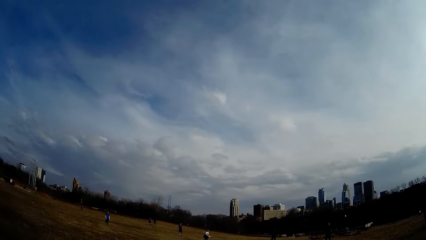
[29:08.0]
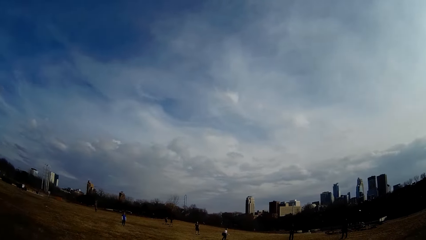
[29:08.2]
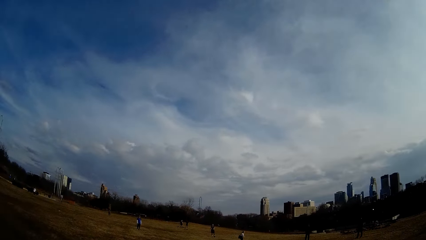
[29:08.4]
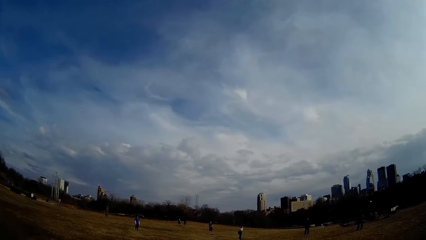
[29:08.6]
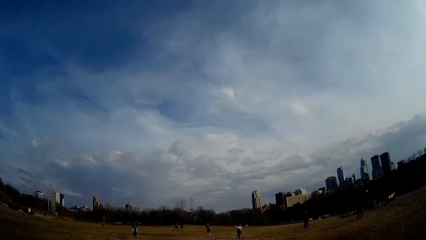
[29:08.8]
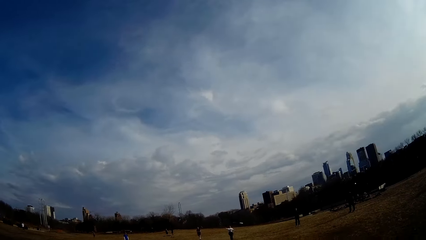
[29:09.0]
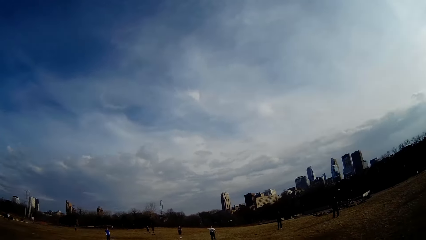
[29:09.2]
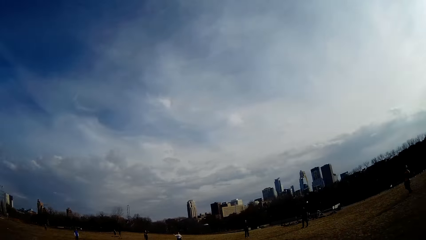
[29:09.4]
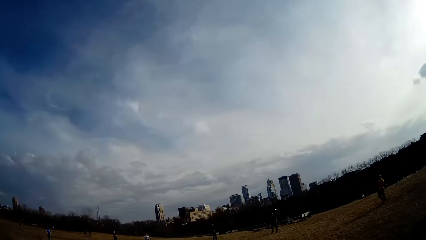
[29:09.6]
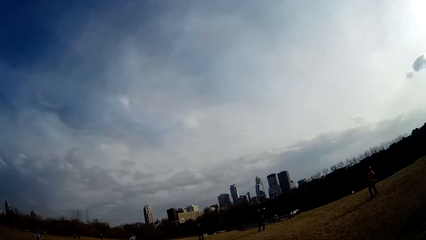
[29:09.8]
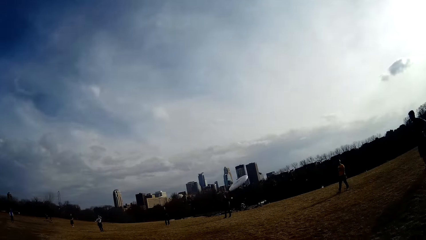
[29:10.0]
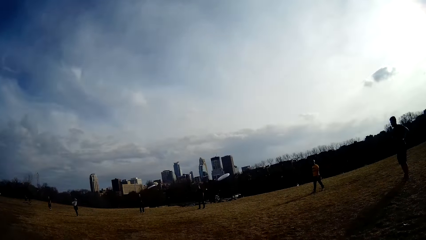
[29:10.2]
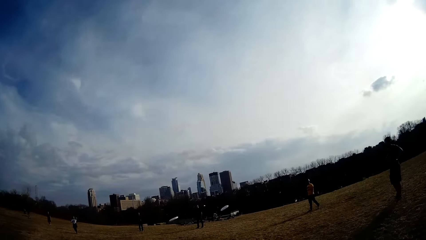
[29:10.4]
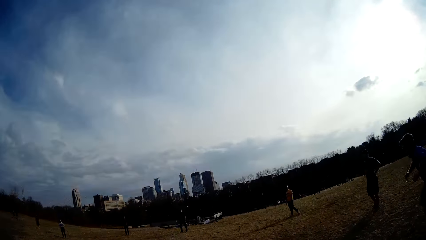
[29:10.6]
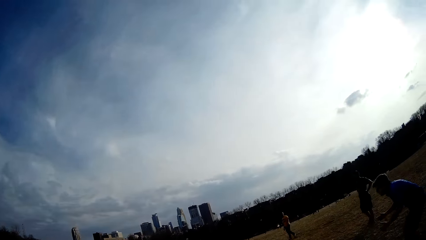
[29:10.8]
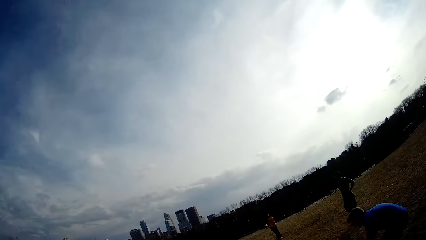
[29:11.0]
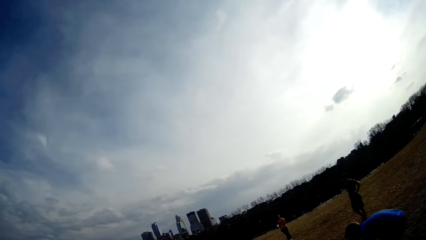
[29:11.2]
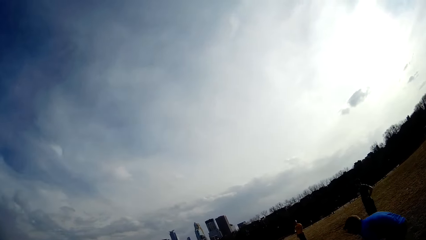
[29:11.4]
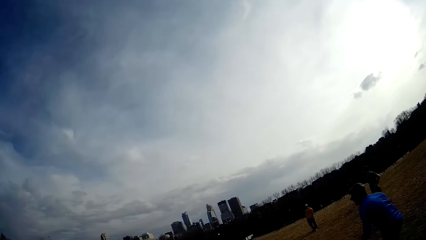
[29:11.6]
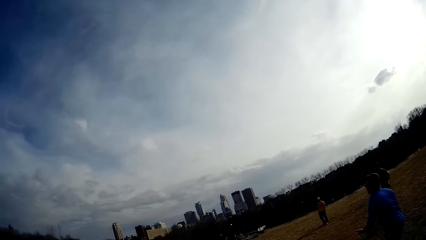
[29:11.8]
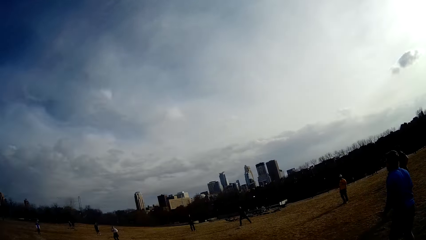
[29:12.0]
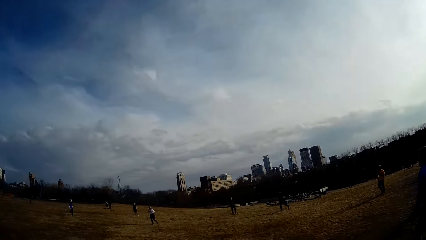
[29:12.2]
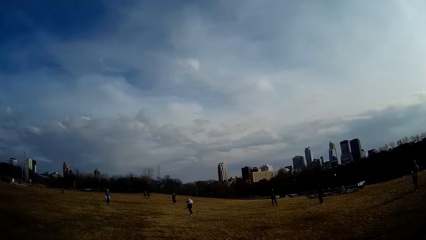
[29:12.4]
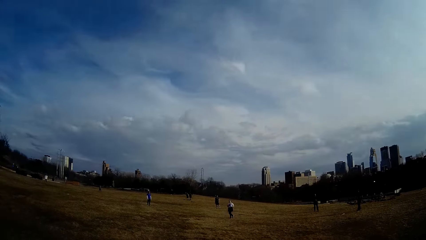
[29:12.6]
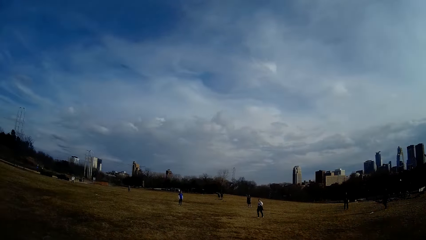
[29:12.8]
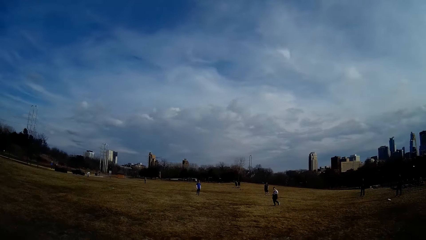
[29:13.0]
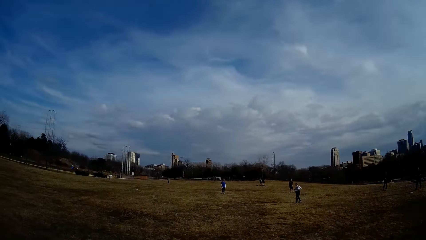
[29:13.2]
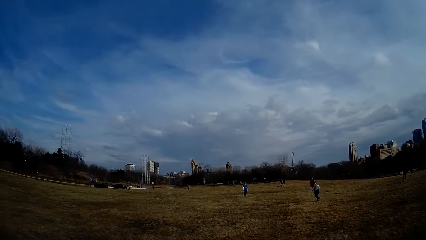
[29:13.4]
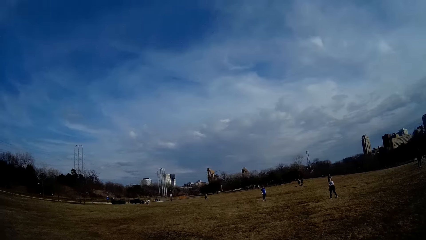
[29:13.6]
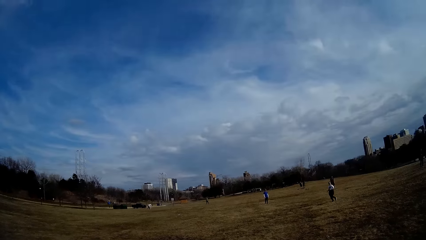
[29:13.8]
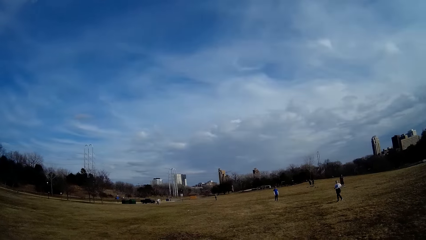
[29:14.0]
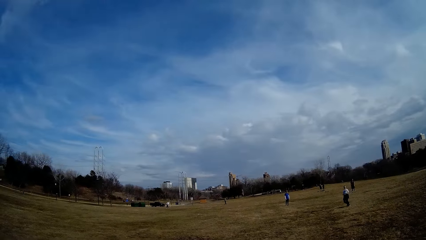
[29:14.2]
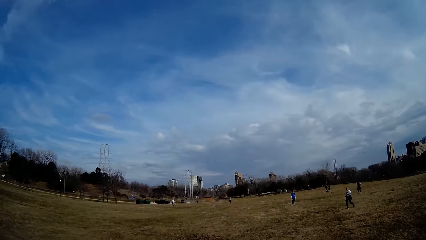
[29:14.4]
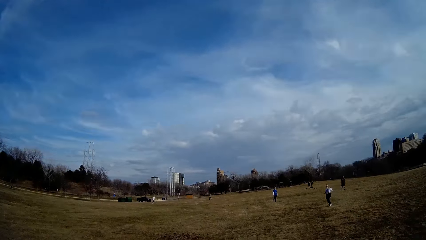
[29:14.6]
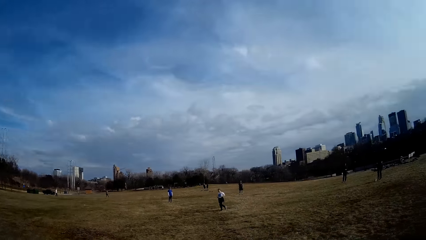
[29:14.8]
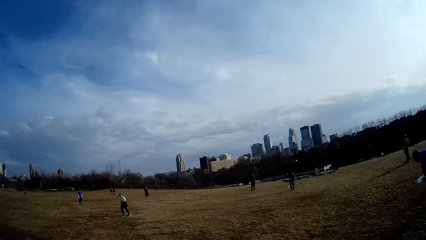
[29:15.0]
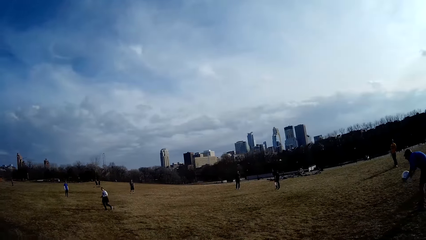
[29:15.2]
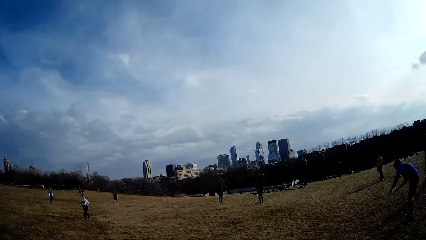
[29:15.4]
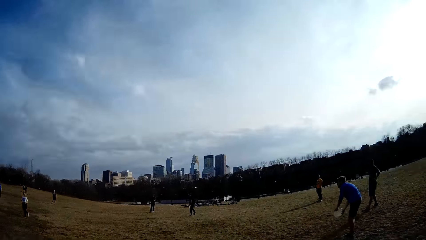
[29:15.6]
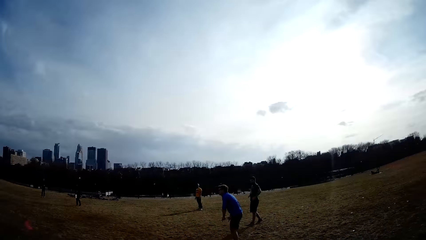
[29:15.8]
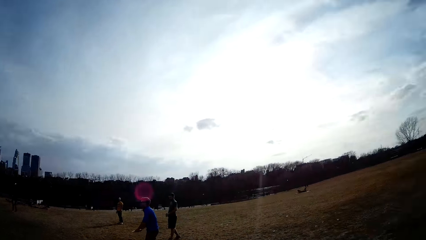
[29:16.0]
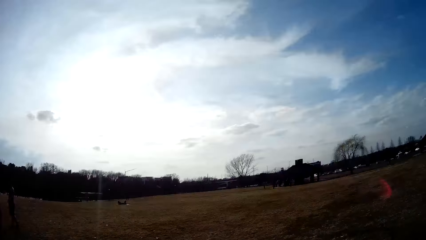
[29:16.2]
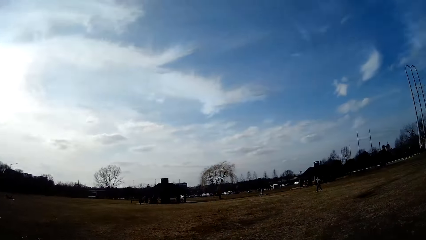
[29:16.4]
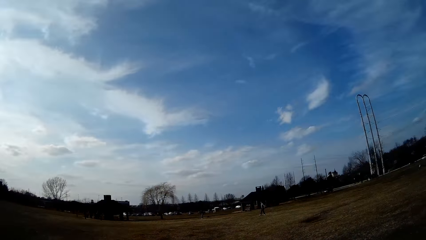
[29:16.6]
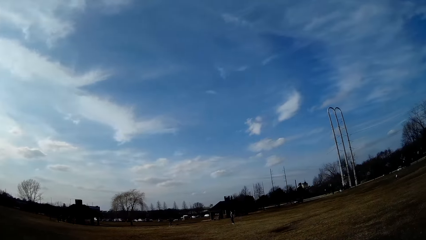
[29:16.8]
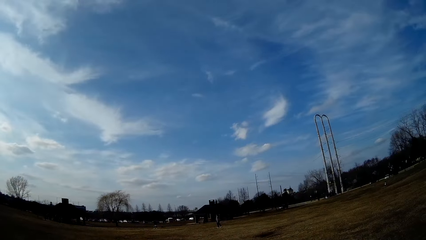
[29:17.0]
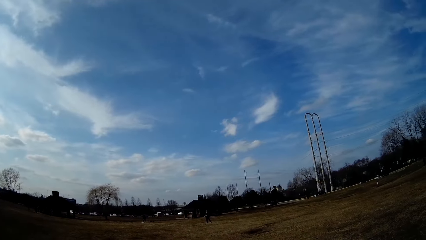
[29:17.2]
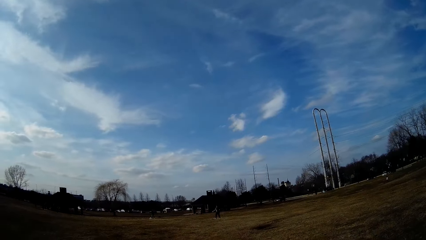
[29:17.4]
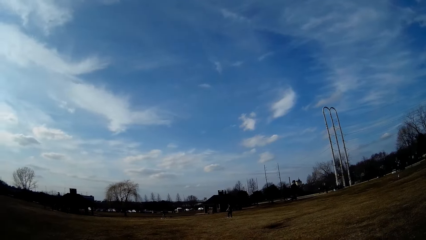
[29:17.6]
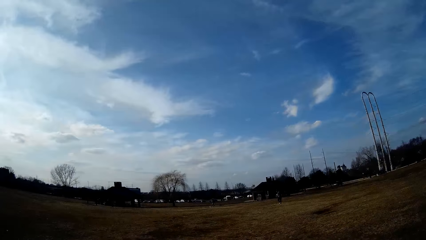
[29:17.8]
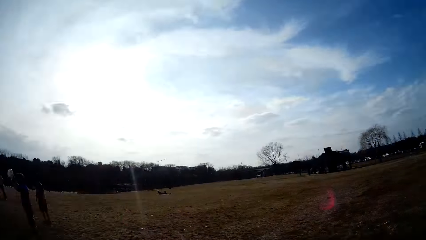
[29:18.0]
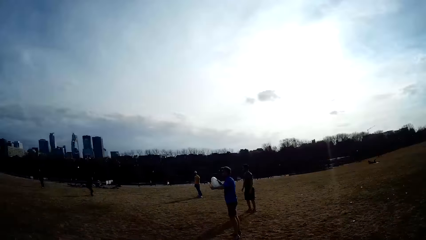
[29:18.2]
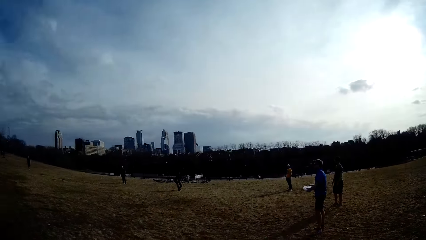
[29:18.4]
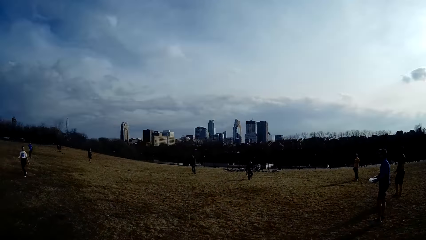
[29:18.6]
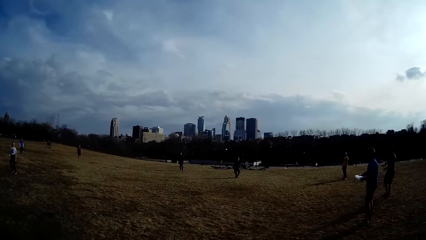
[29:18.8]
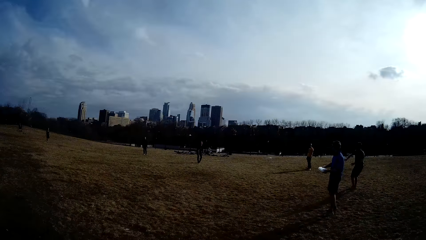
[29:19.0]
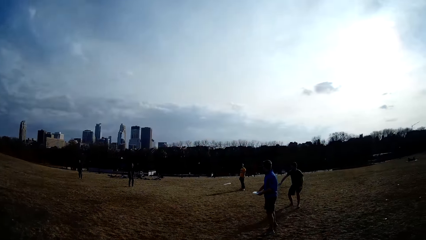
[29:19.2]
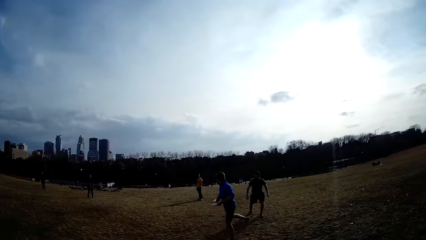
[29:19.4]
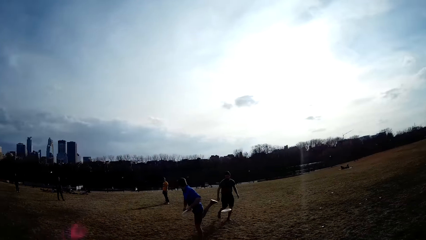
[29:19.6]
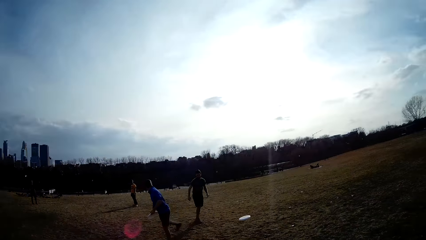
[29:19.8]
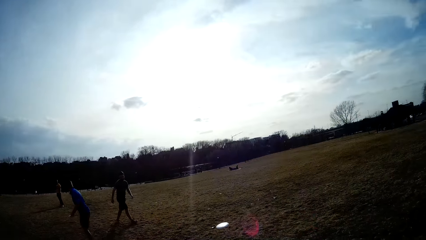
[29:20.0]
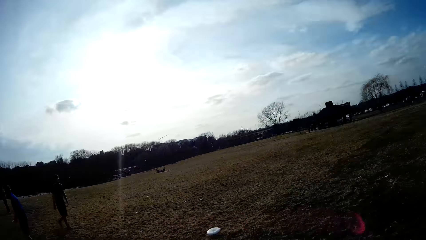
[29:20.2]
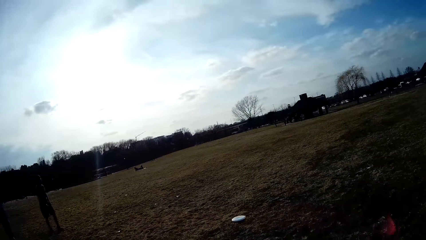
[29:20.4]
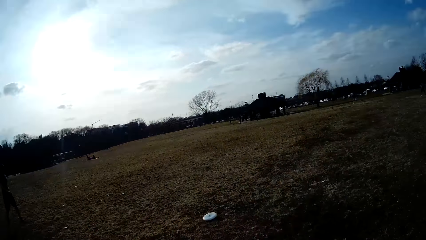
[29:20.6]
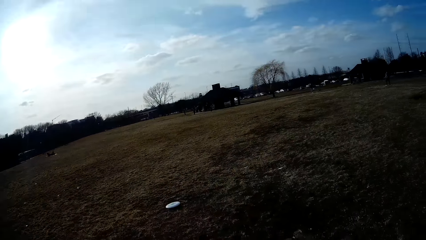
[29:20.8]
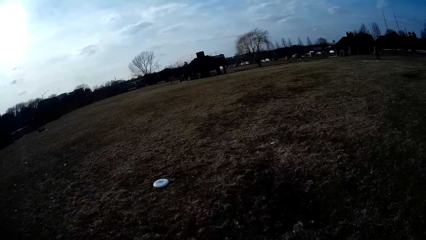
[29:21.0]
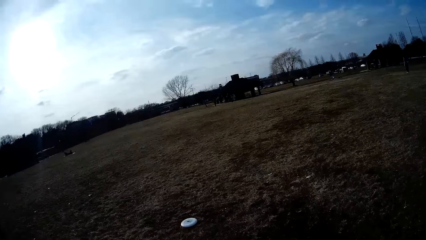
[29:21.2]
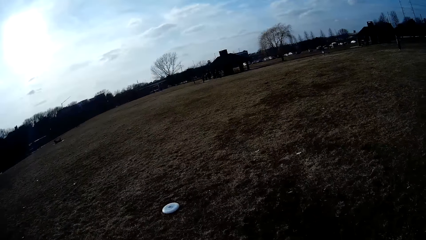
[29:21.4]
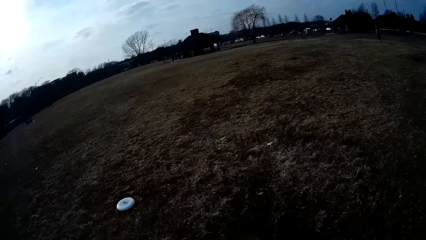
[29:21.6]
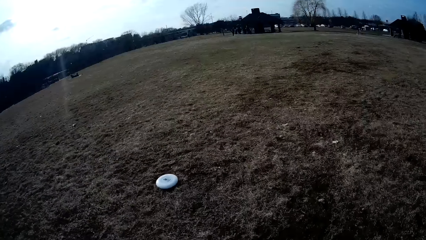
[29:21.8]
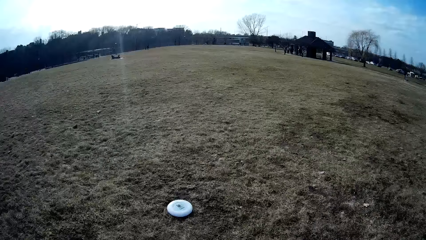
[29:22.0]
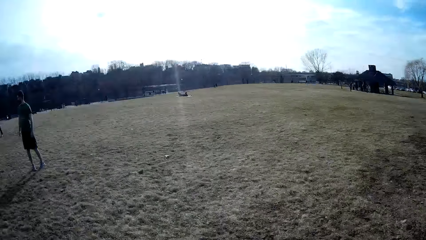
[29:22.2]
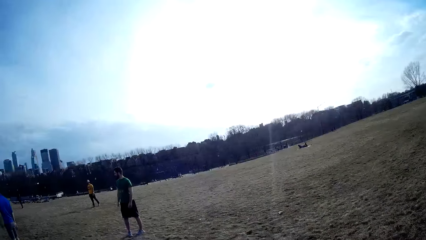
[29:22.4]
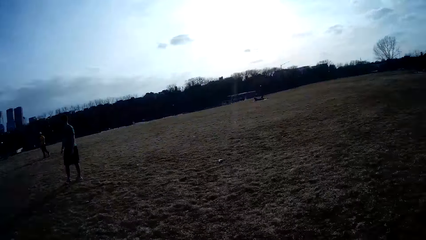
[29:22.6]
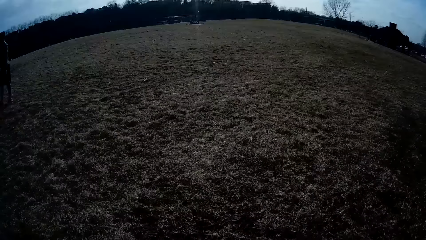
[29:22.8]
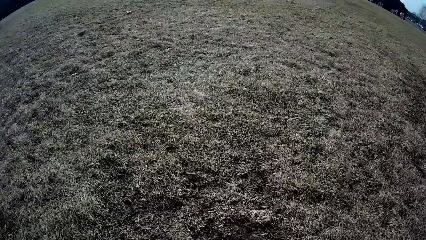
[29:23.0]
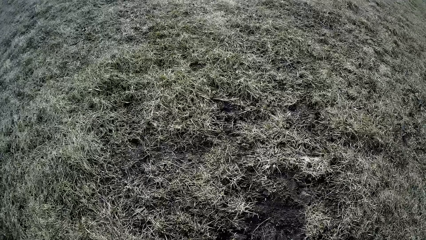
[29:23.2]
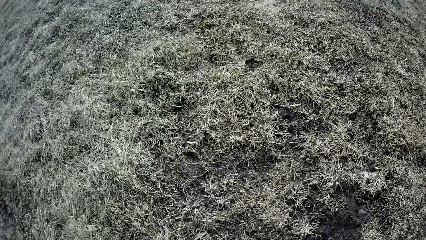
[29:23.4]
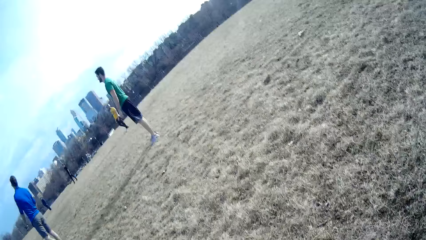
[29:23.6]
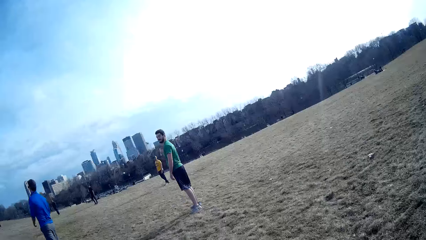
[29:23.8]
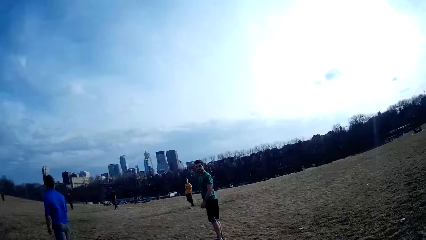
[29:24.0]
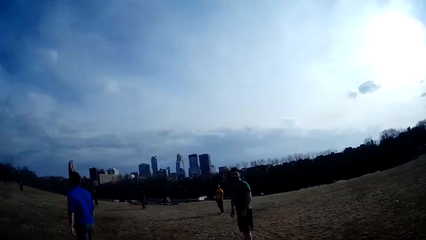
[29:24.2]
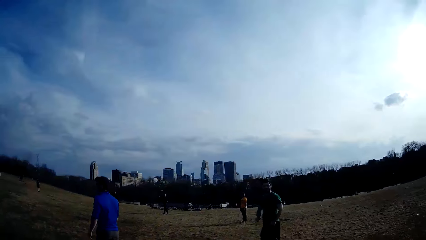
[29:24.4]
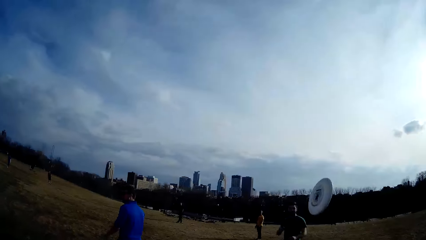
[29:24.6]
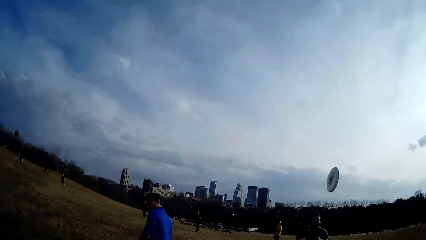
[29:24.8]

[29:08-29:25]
A man holds the flying disc.
